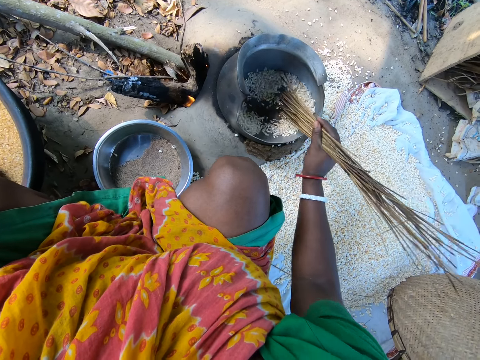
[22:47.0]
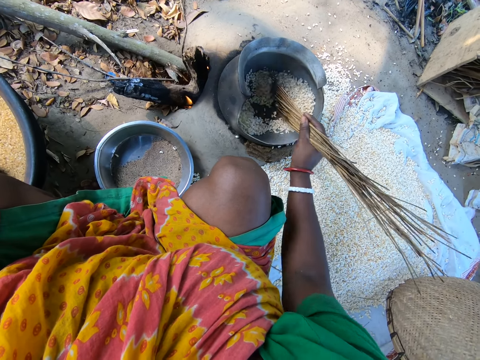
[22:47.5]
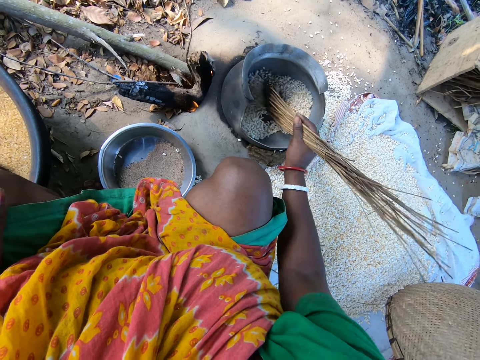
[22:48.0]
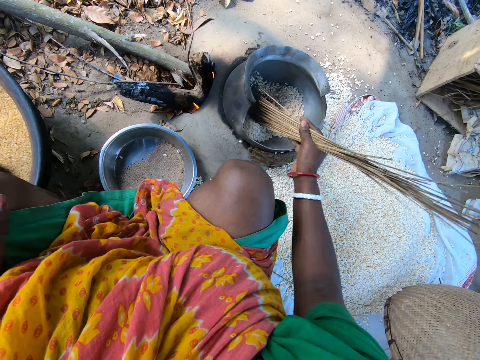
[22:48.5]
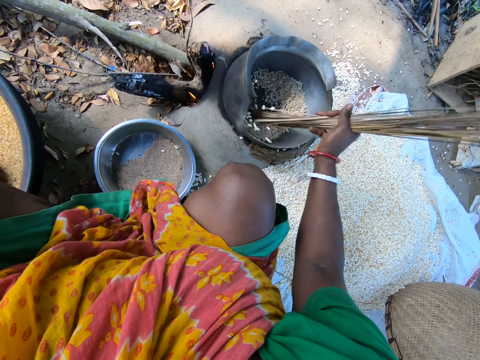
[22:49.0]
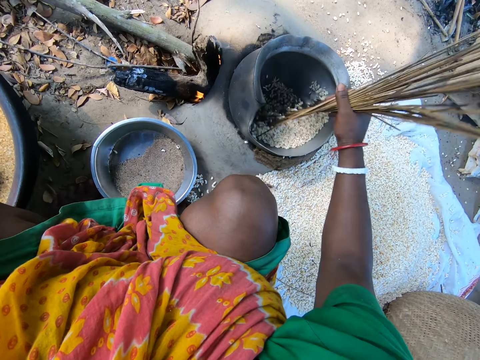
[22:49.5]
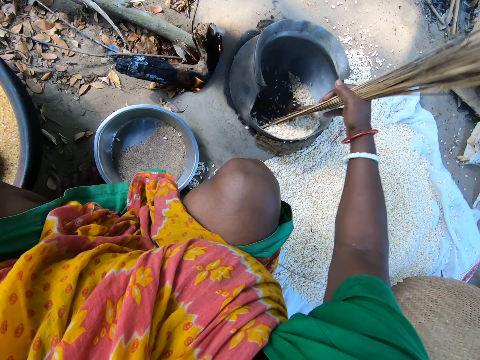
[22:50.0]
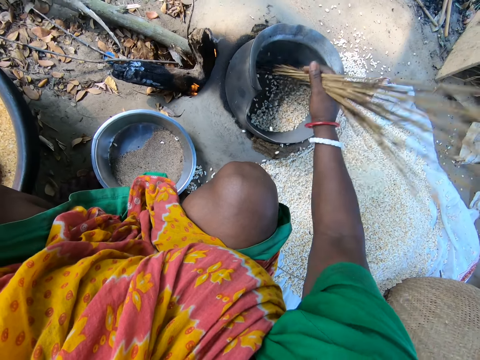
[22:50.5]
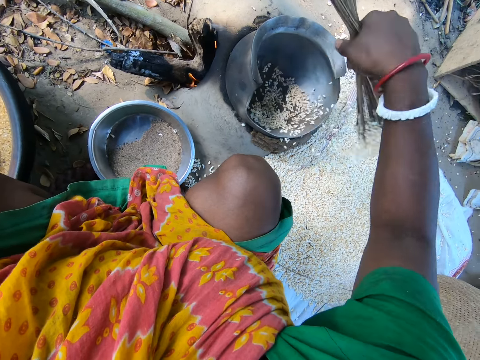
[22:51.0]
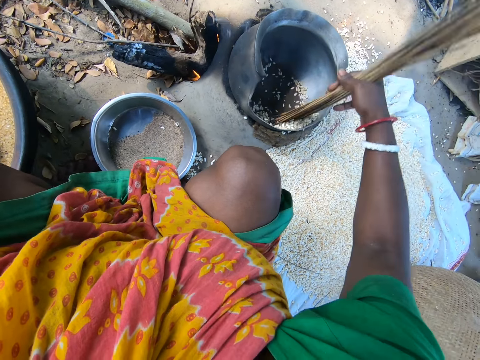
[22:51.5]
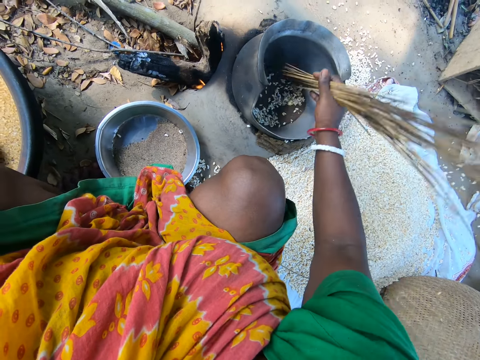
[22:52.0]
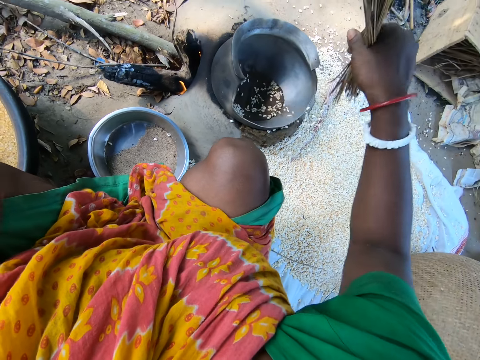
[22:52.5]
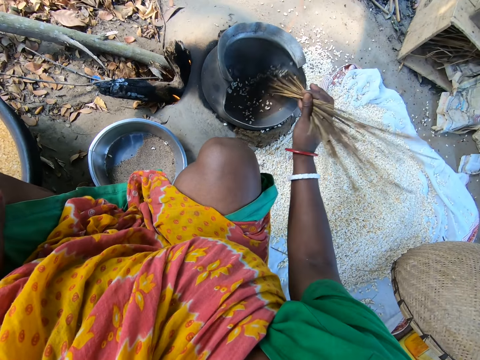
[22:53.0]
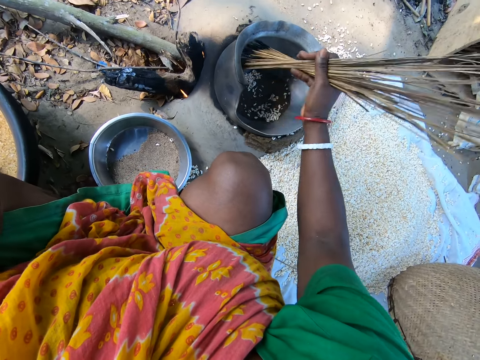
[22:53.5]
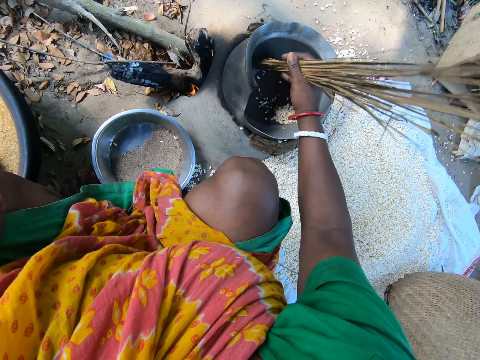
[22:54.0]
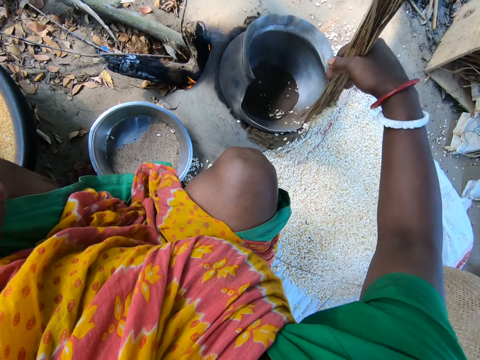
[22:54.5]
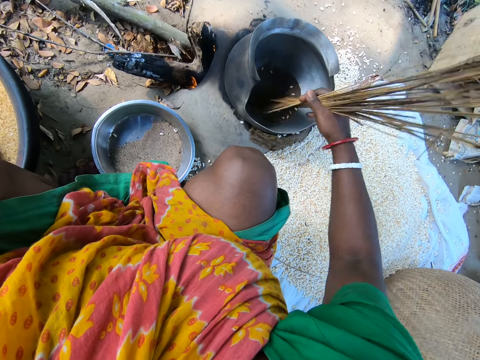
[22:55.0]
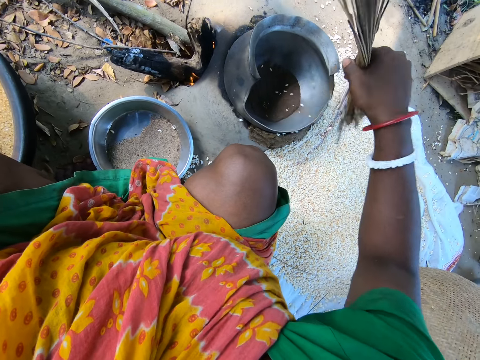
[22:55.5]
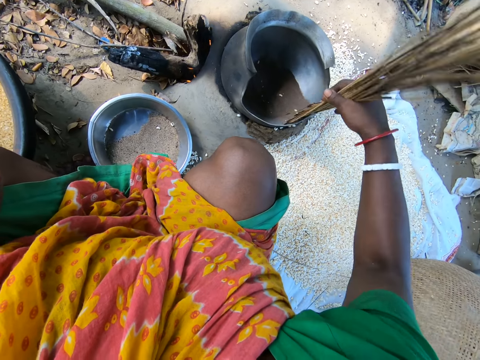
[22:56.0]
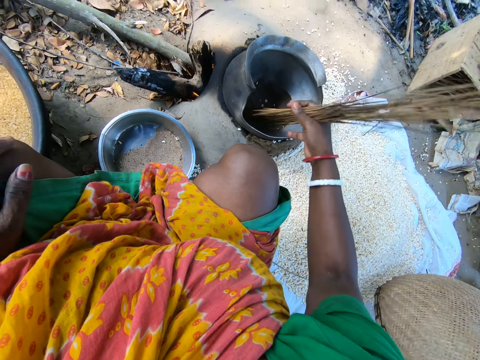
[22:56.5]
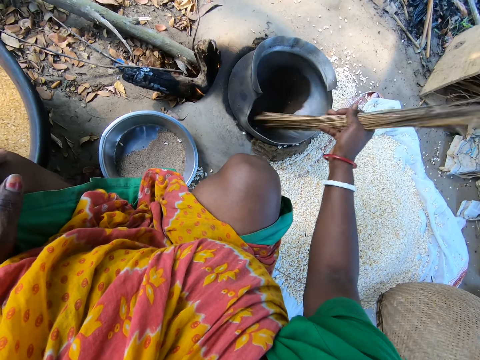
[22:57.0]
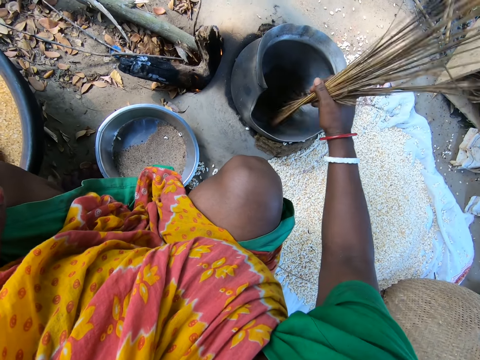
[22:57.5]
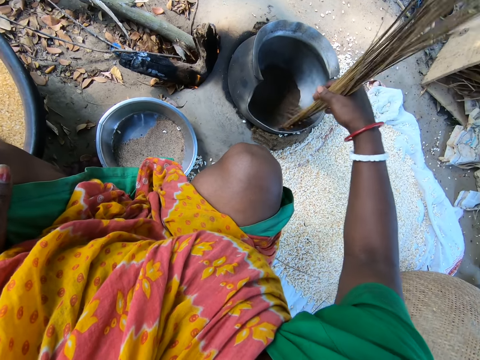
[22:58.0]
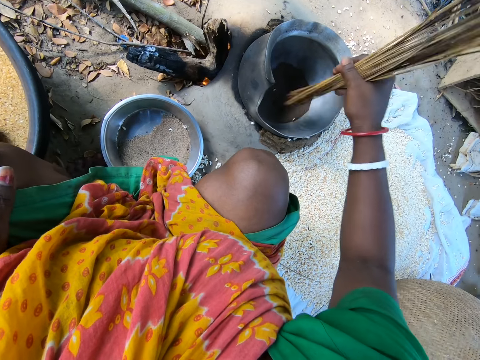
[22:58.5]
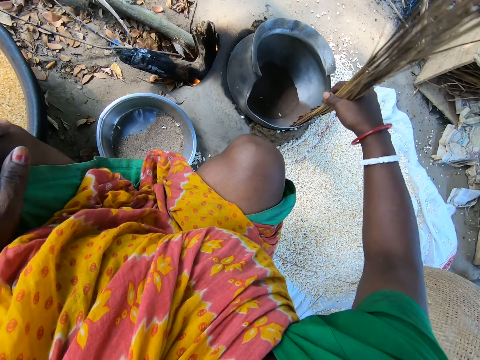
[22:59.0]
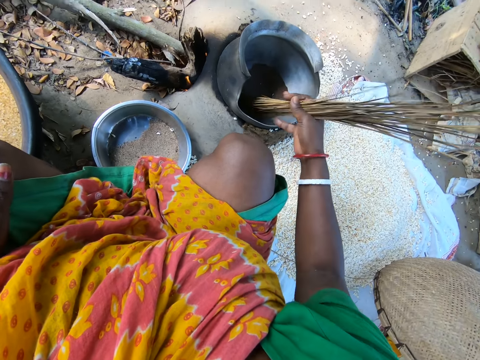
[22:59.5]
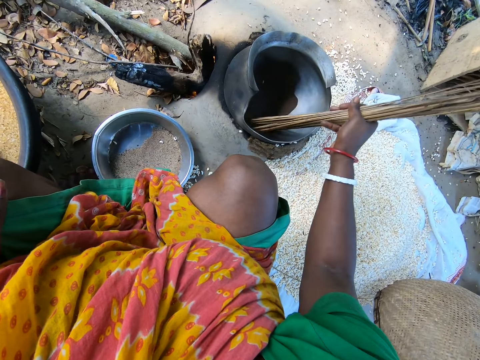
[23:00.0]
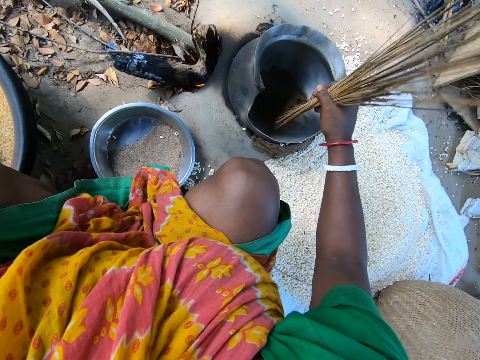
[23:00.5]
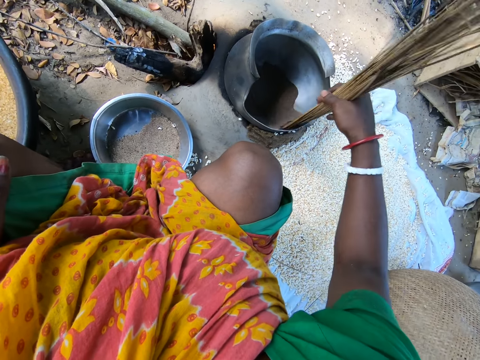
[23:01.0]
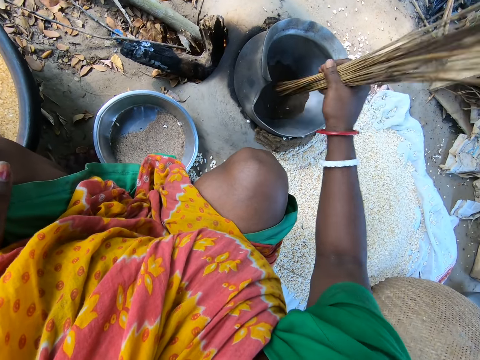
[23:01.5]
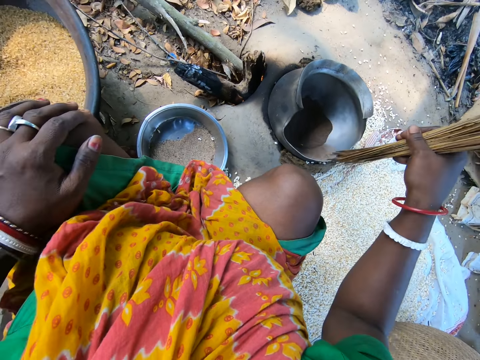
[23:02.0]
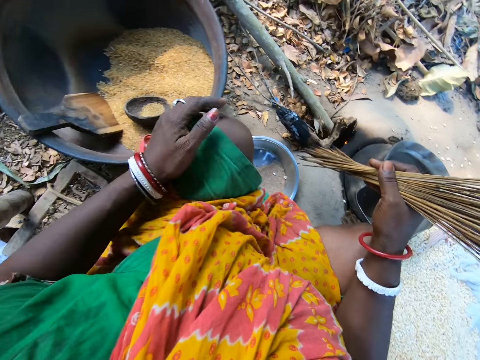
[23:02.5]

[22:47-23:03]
The camera wearer sweeps the maize grains or seeds from the pot to a sack on the ground with the broomsticks. They stir the seeds in the pot with the broomsticks. They remove the seeds from the pot with the broomsticks. They stir the seeds in the pot with the broomsticks. They remove the seeds from the pot with the broomsticks. They stir the seeds in the pot with the broomsticks. They sweep the maize grains from the pot to the sack on the ground with the broomsticks.

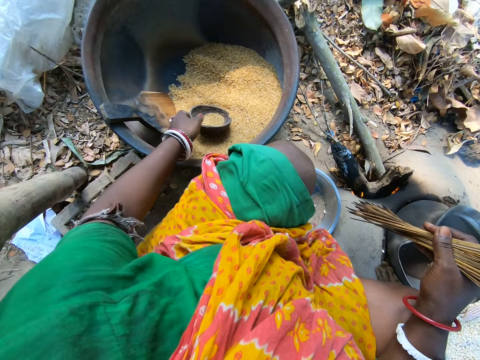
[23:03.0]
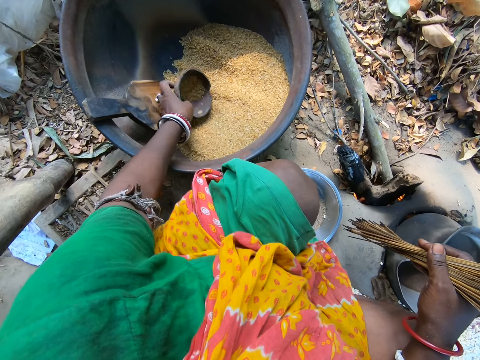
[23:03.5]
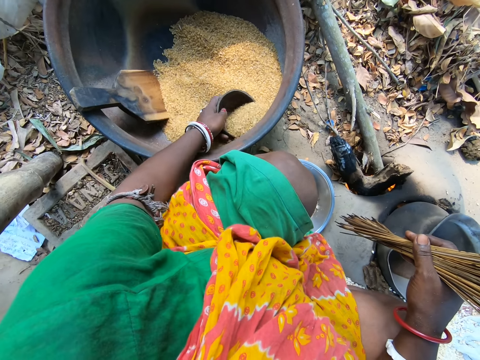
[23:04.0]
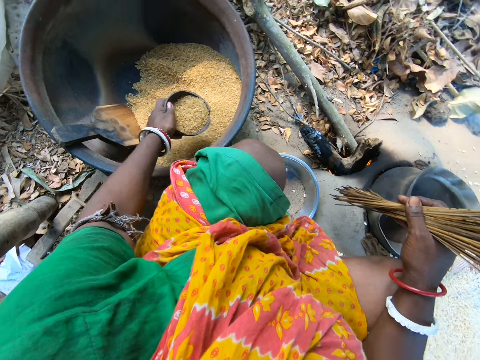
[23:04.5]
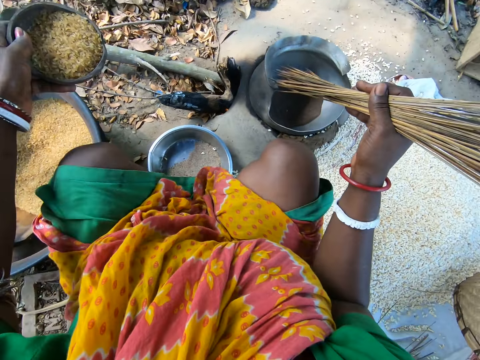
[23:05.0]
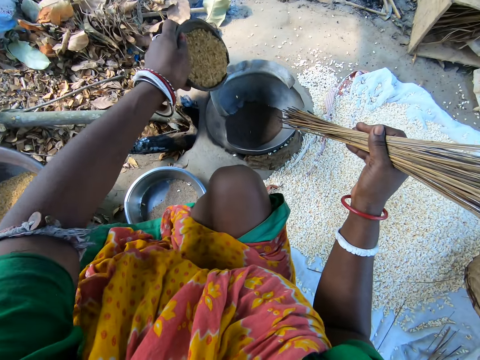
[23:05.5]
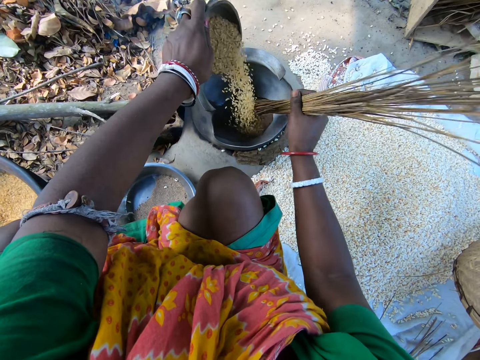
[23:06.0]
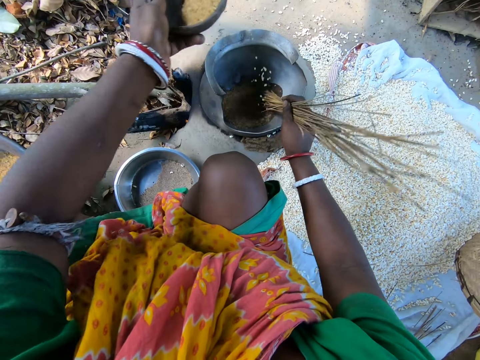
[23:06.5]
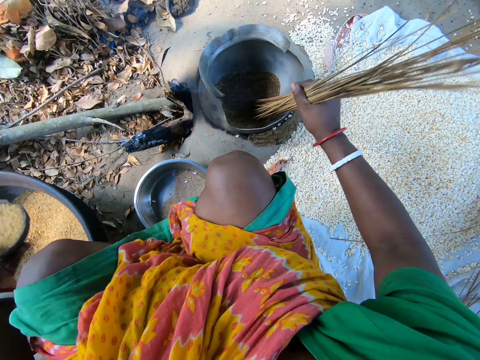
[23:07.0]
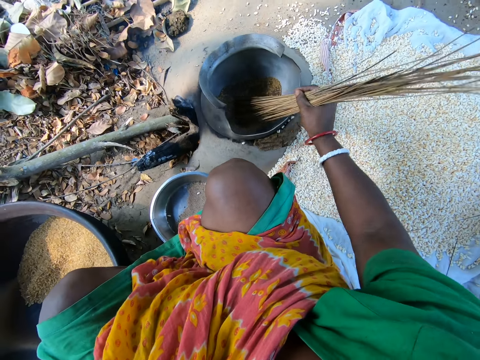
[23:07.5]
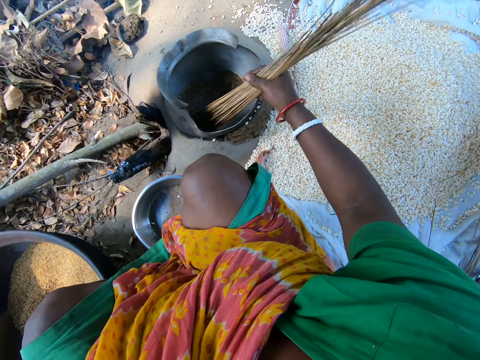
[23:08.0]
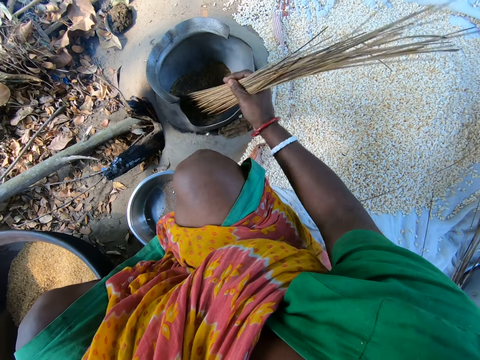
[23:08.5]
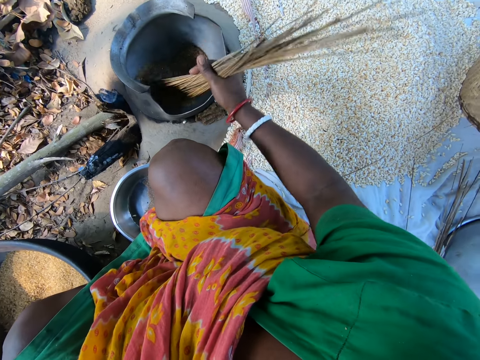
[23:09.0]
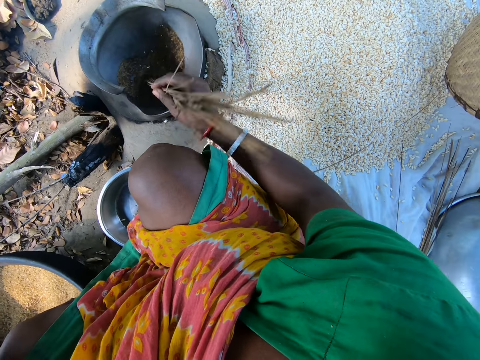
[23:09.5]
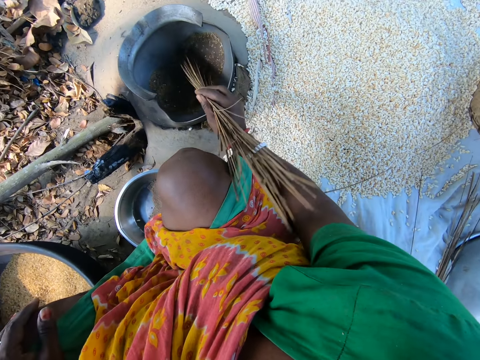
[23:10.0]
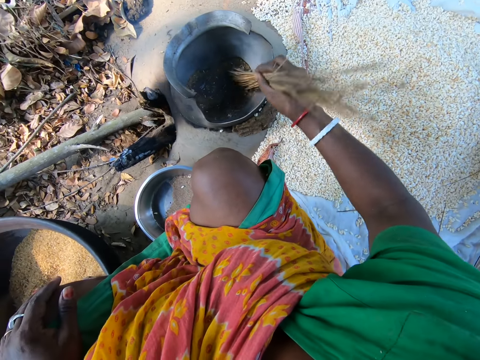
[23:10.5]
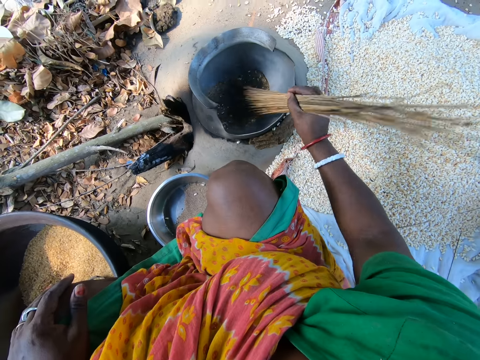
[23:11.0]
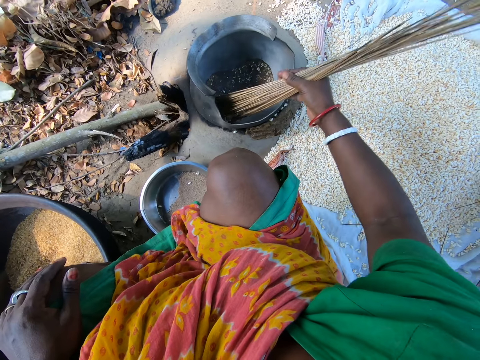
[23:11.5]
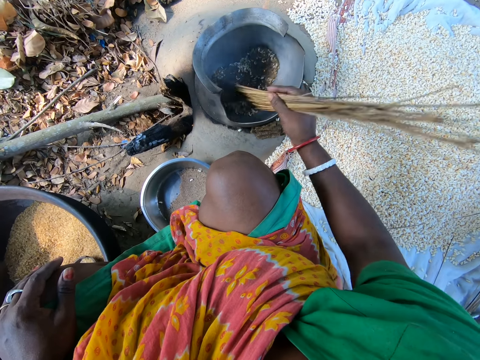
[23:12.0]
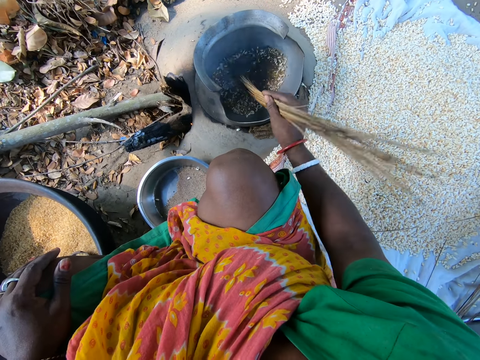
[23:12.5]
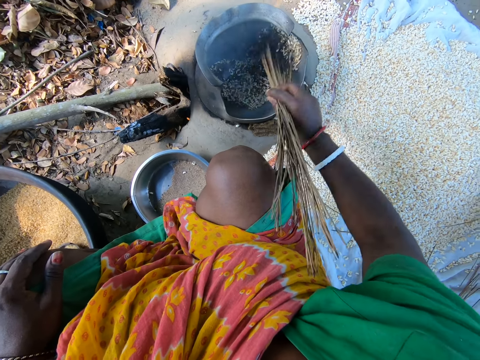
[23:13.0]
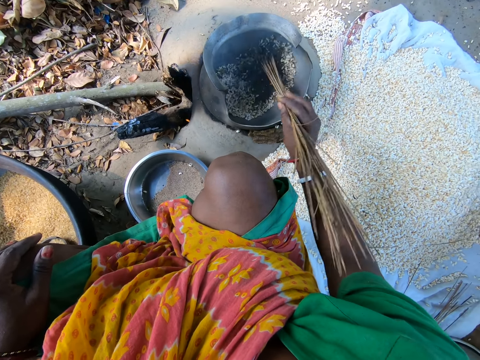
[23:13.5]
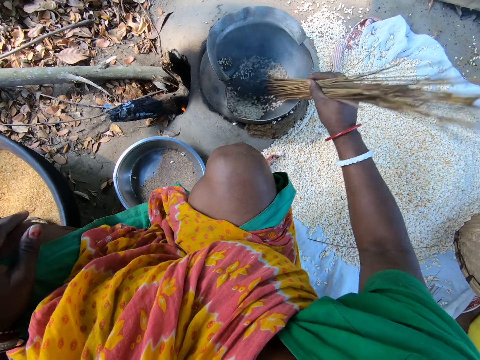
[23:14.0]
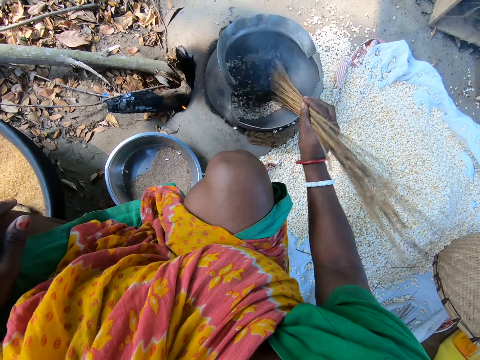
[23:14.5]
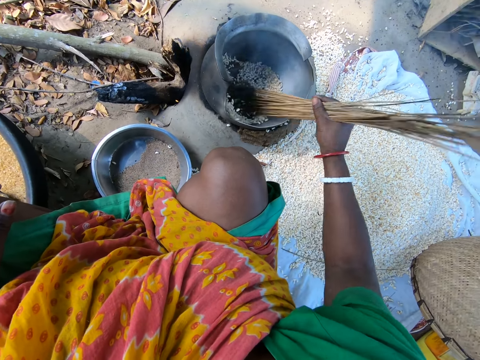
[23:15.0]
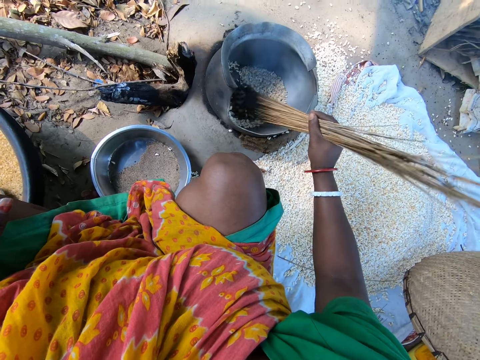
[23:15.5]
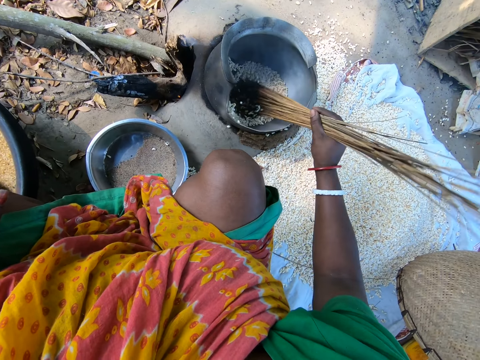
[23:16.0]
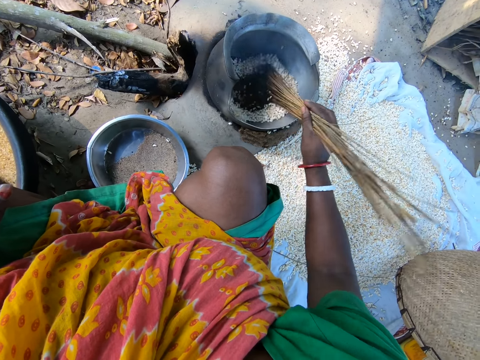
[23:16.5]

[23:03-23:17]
The camera wearer picks up the bowl. They fetch the seeds with the bowl. They drop the seeds in the pot. They stir the seeds inside the pot with the broomsticks.
